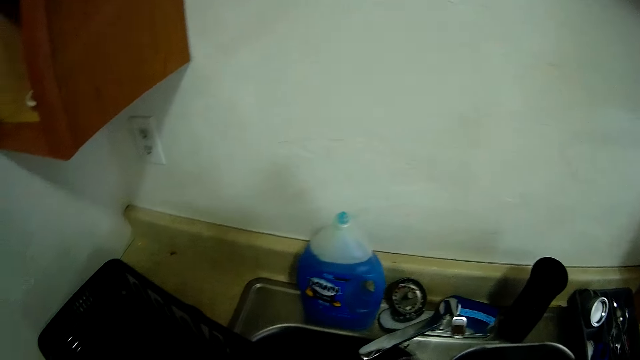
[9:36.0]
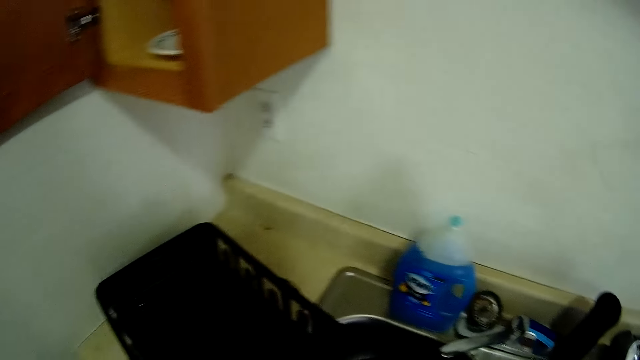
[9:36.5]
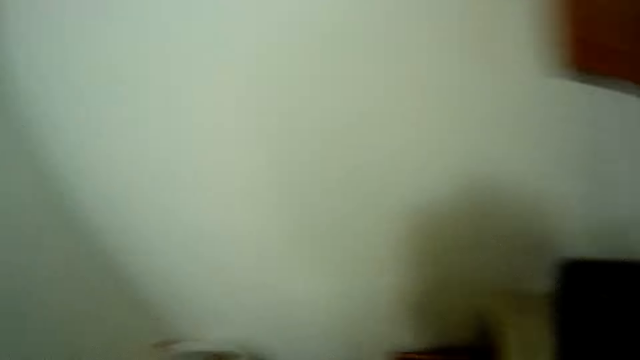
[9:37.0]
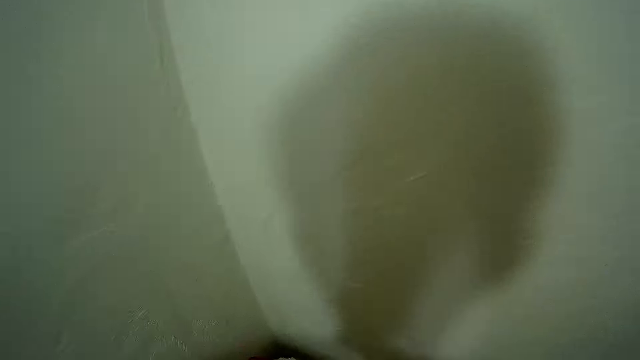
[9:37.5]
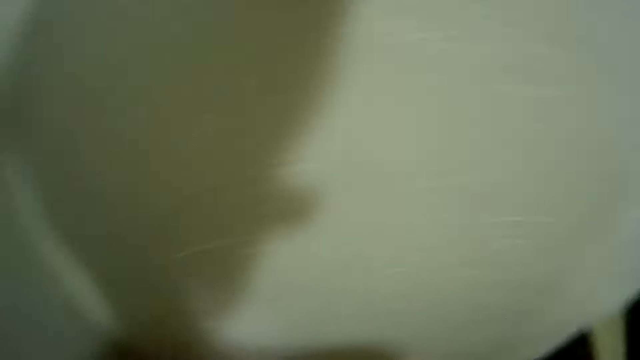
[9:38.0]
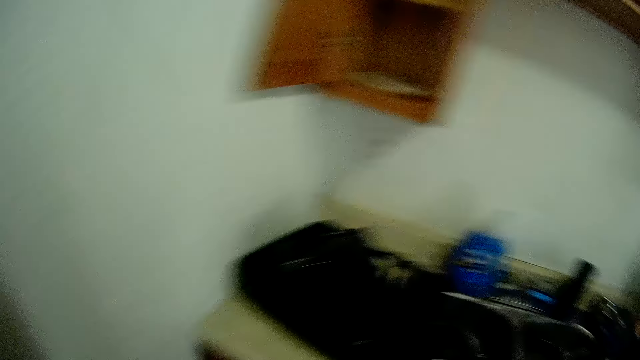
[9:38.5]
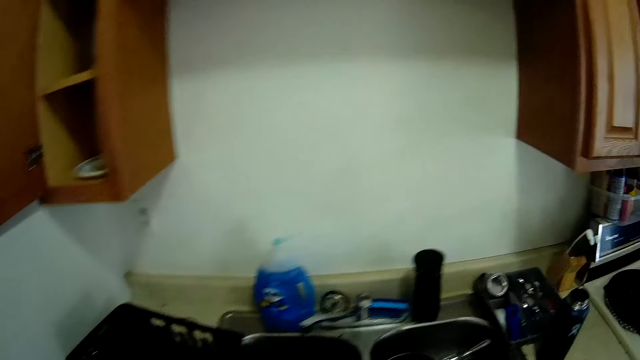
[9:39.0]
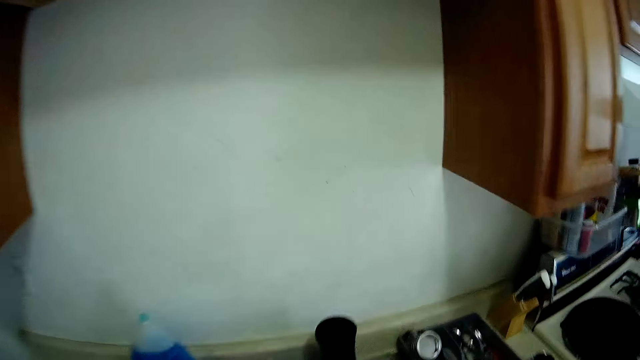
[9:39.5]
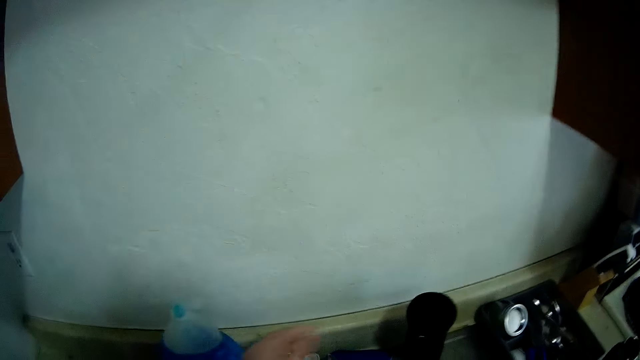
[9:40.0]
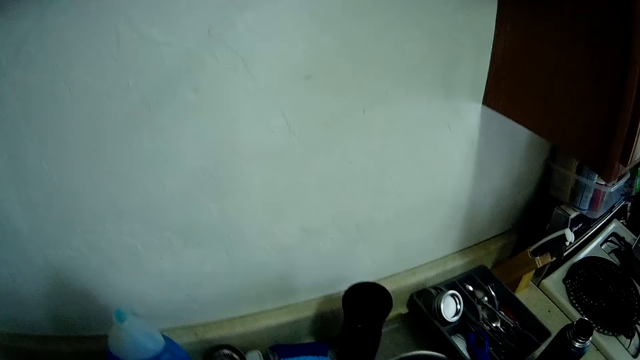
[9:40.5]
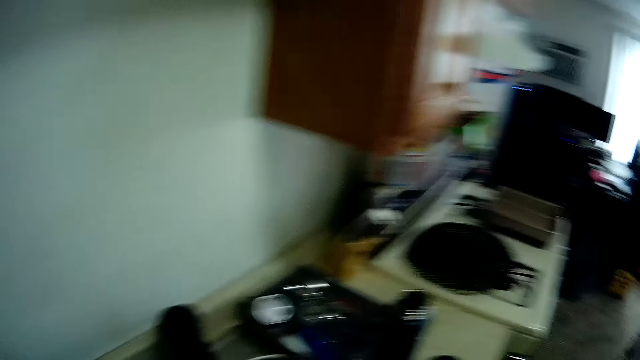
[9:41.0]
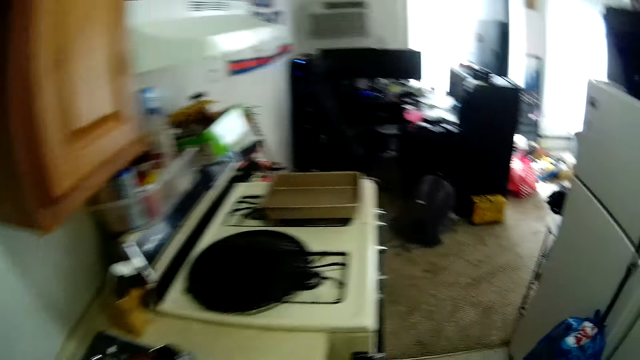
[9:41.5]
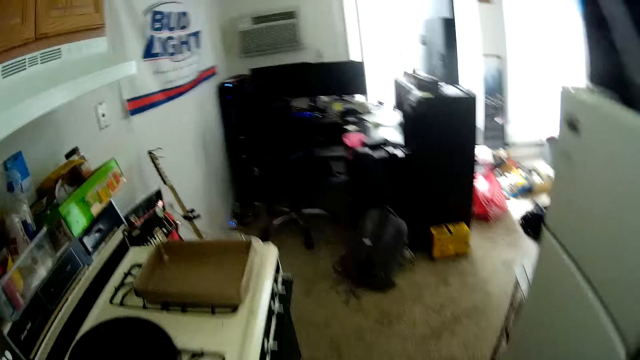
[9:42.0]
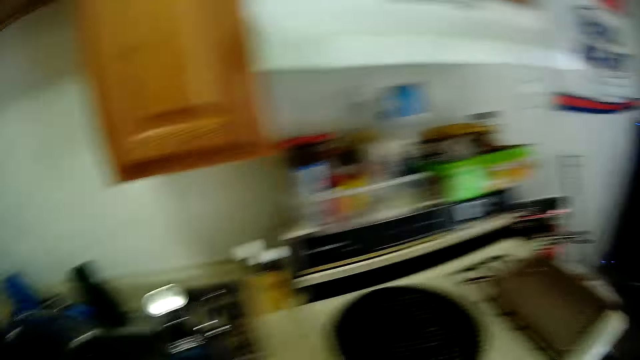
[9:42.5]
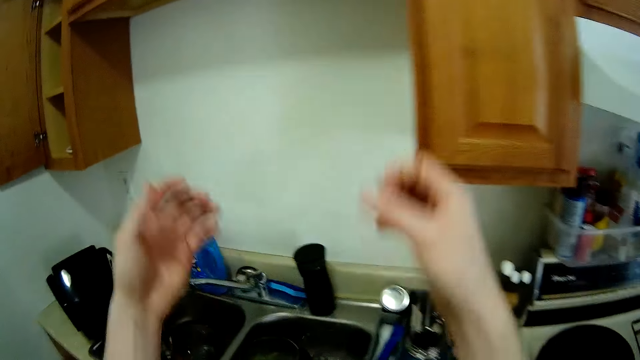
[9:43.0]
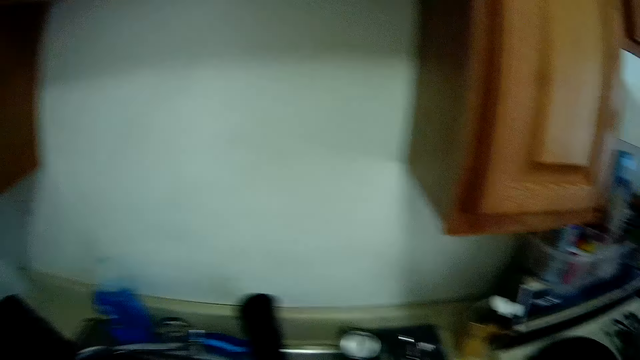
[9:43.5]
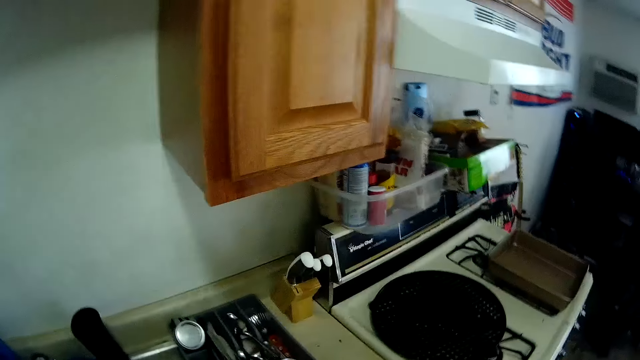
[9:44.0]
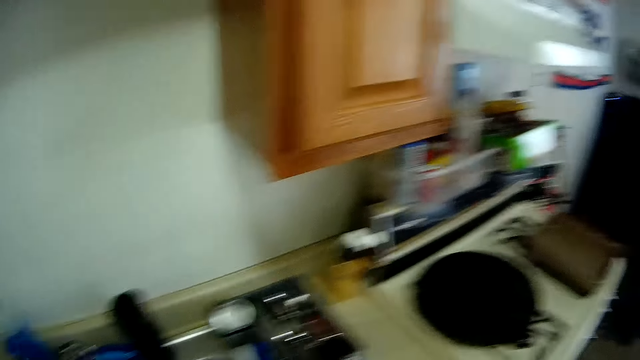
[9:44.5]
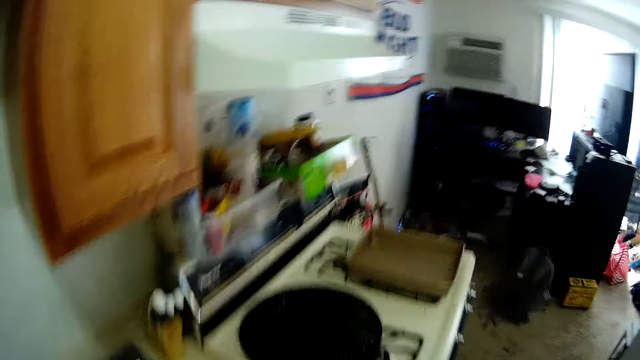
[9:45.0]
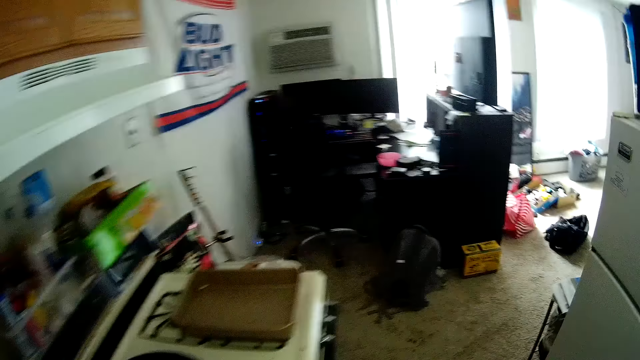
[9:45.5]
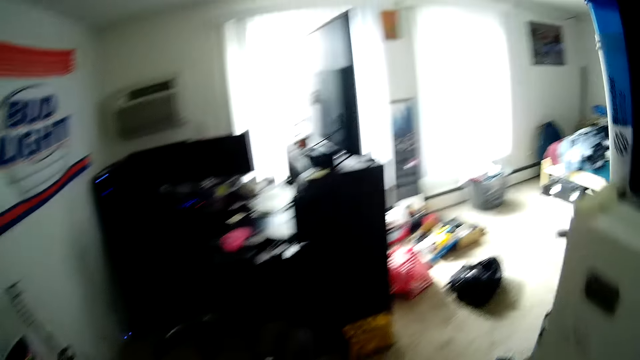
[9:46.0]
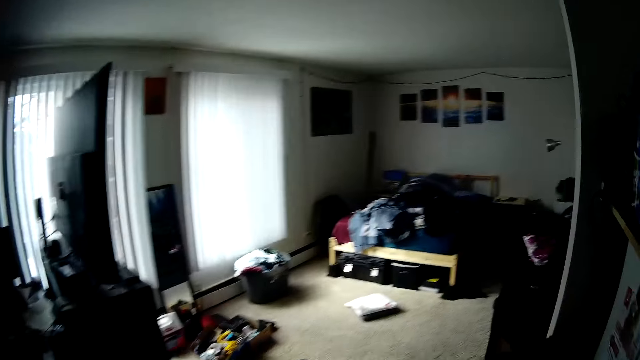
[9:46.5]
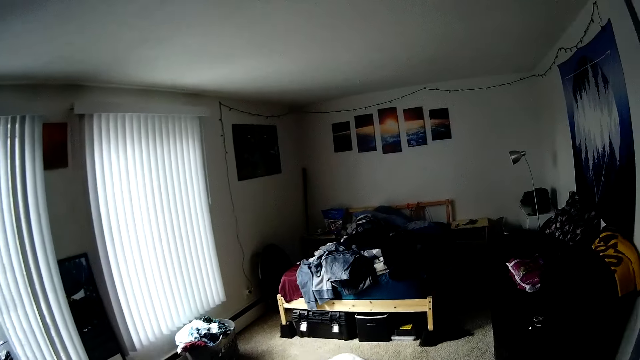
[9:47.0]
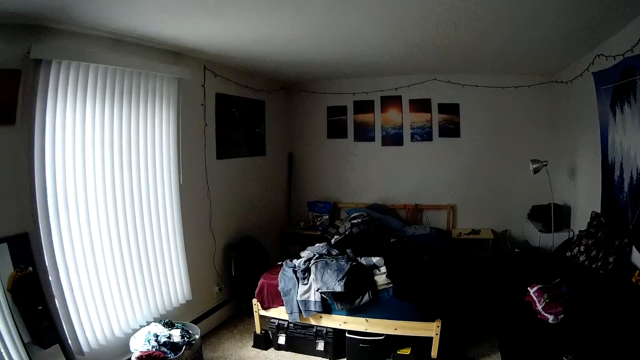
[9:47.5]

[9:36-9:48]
The camera wearer opens a tap on the sink with his left hand. He walks around the house. He raises both hands. He flips hands. He lowers both hands. He walks around the house.

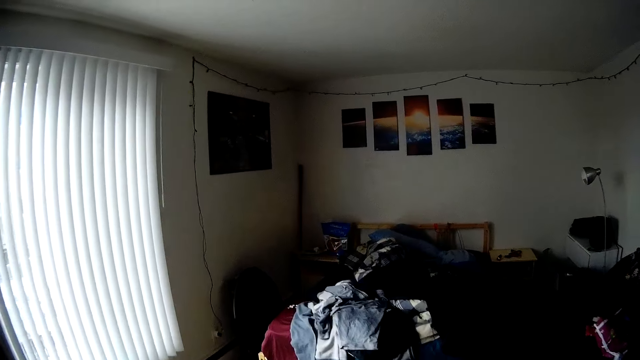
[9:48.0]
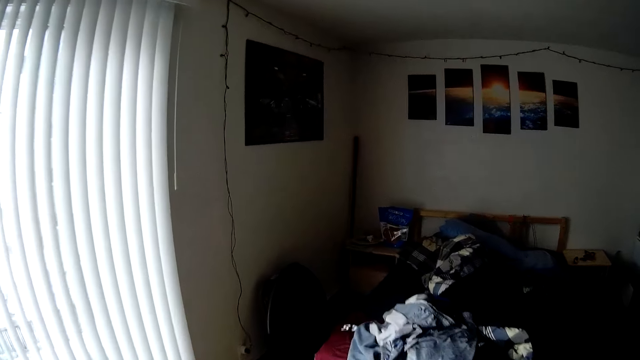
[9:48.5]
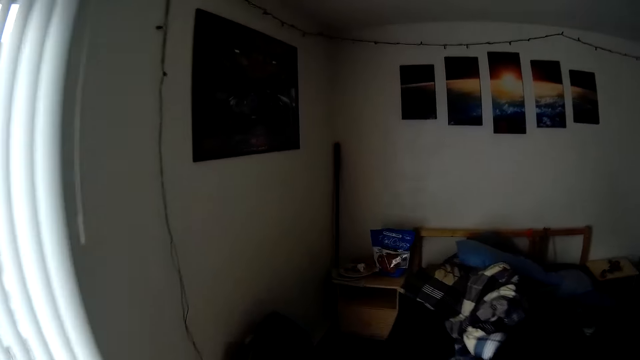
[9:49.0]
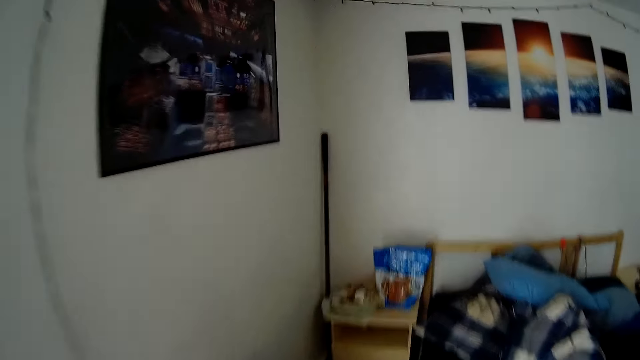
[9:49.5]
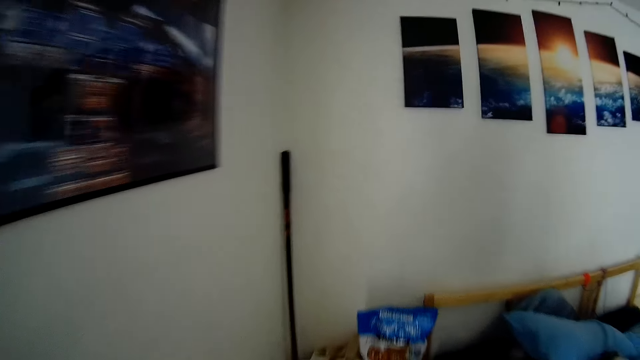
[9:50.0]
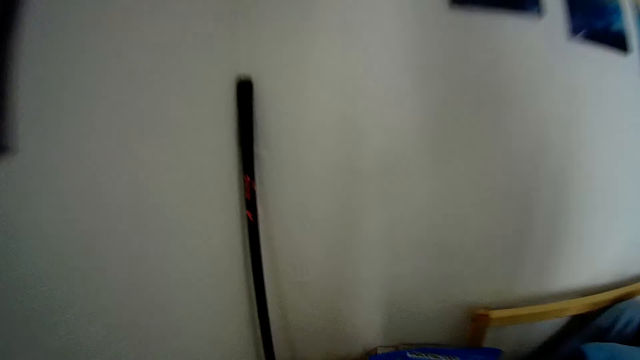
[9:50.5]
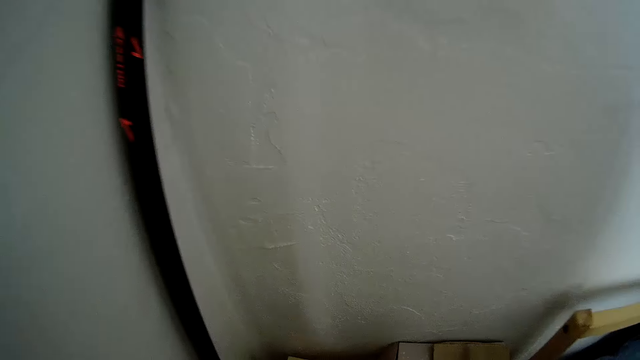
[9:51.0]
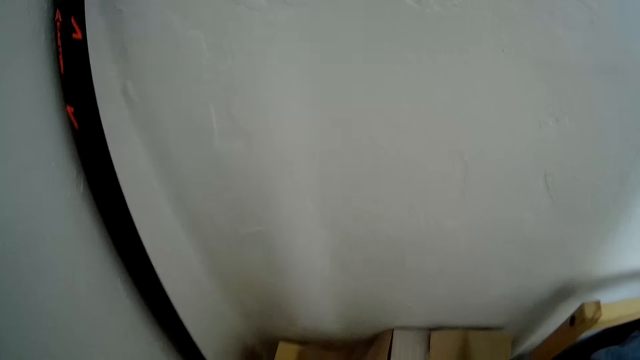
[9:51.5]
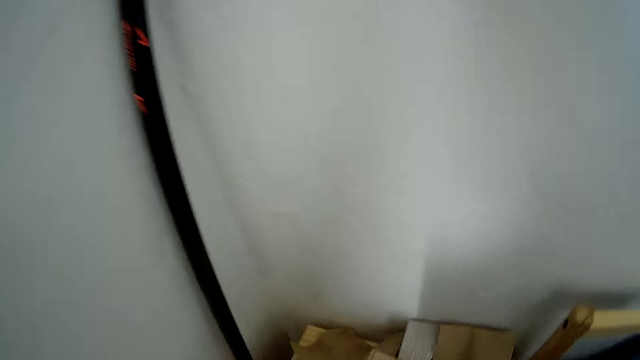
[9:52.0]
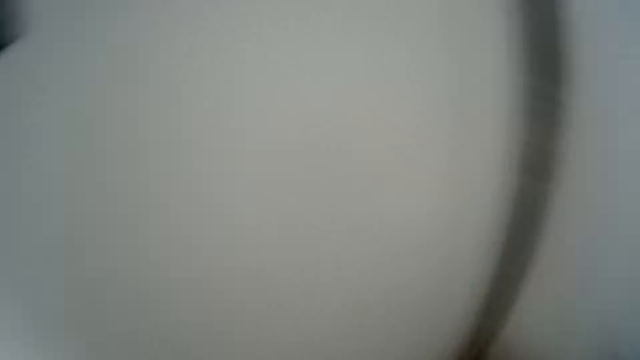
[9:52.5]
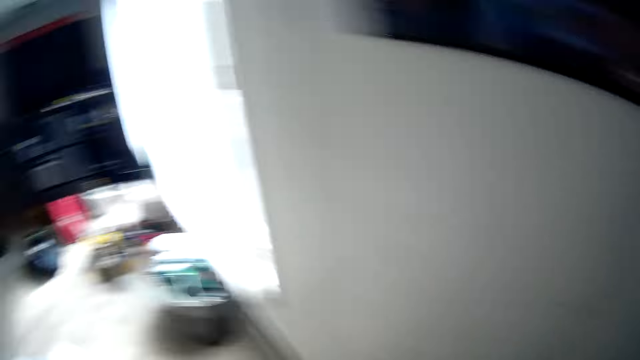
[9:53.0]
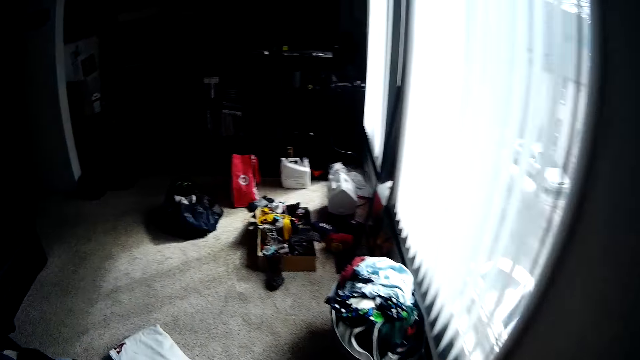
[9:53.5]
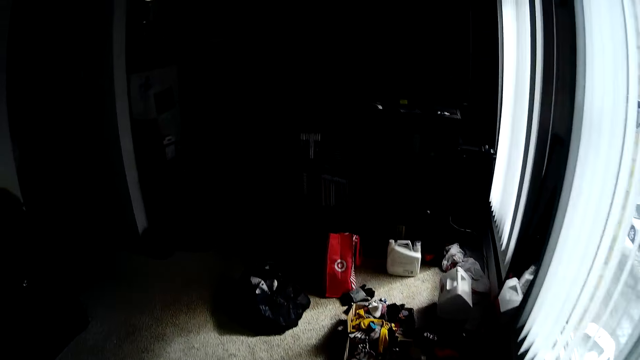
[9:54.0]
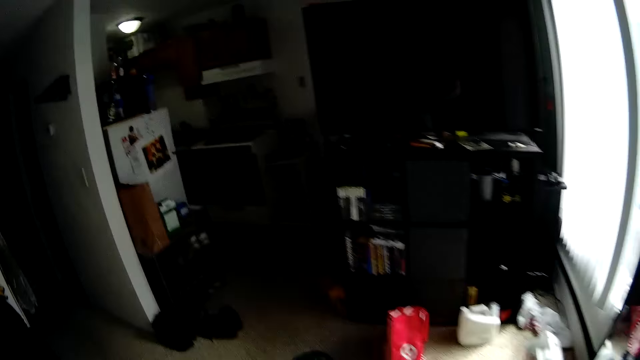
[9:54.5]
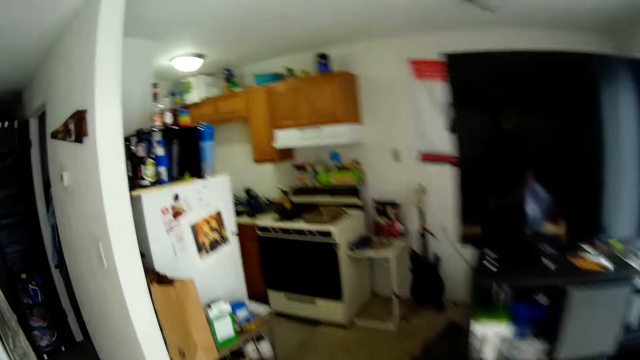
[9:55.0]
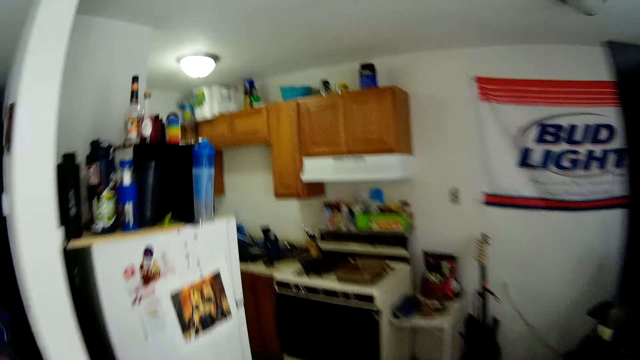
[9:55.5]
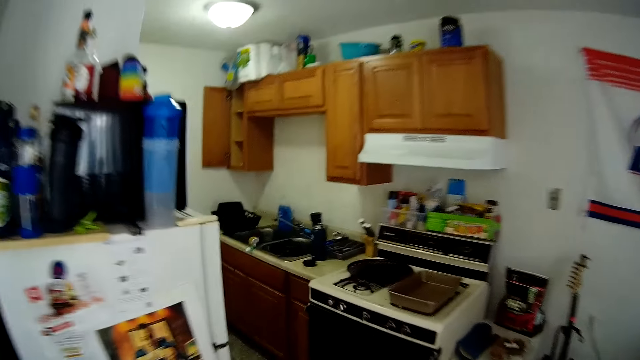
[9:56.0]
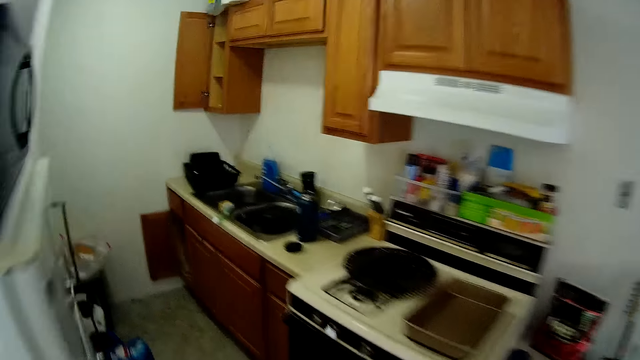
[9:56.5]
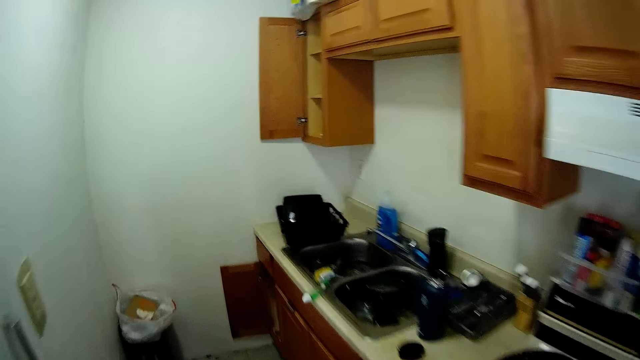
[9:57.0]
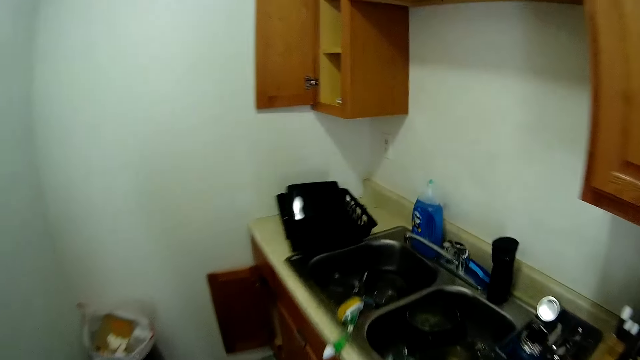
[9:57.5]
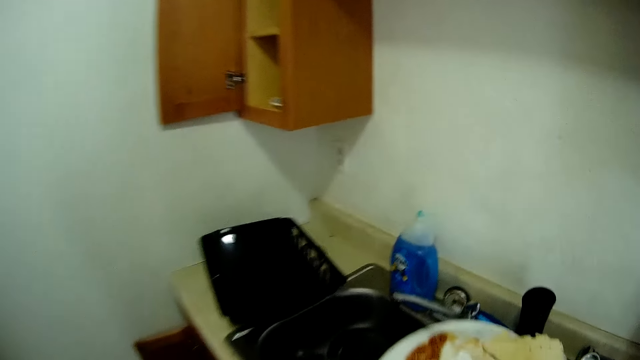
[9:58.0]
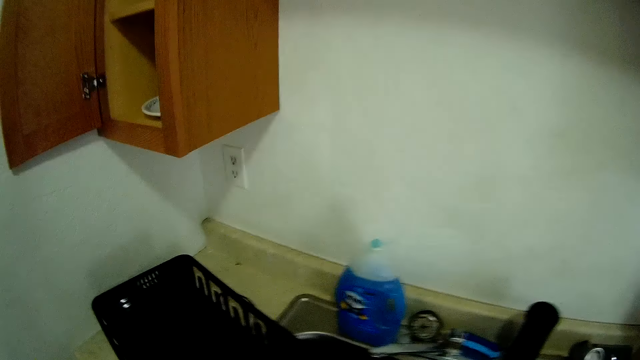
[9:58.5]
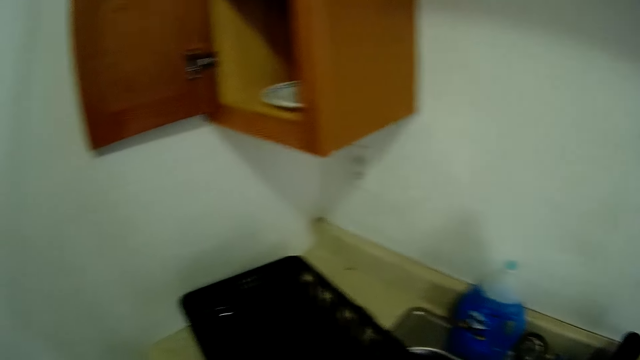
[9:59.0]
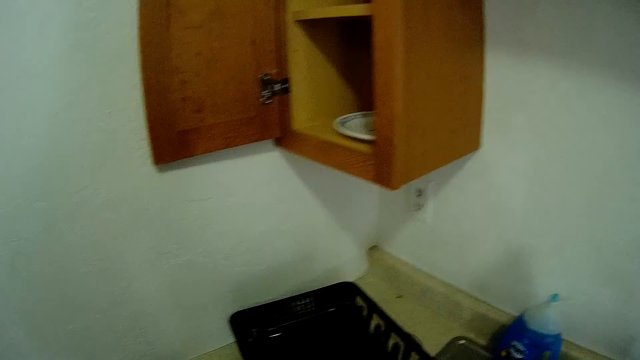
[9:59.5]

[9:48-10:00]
The camera wearer carries the pile of plates on the bedside drawer with his right hand. He drops the pile of plates in the sink with his right hand.
